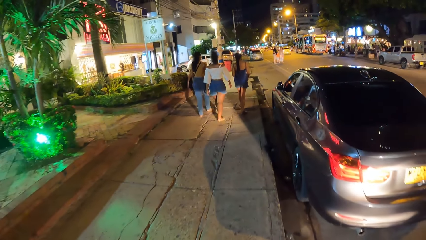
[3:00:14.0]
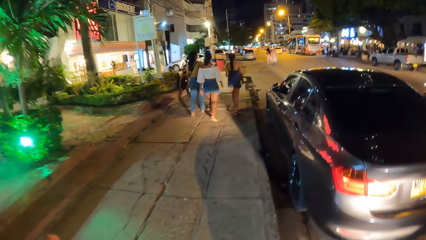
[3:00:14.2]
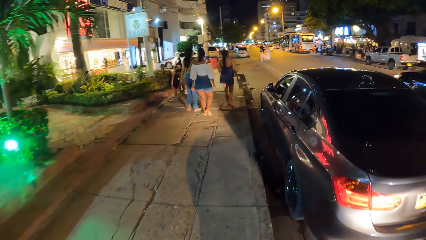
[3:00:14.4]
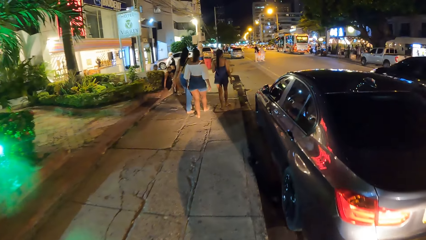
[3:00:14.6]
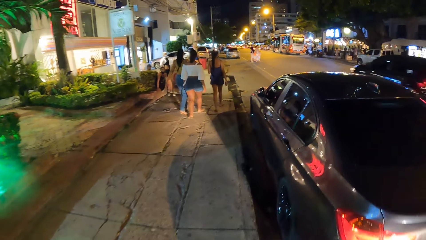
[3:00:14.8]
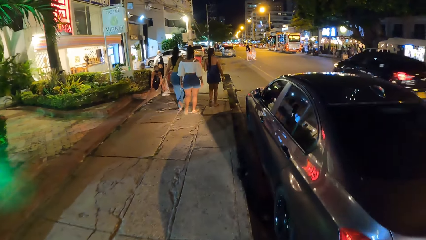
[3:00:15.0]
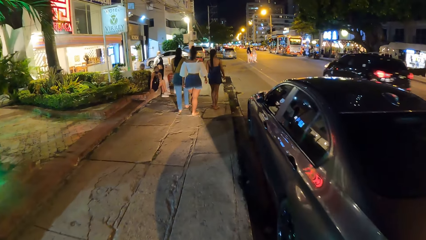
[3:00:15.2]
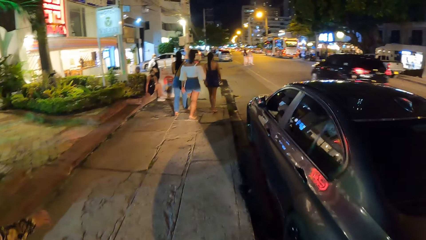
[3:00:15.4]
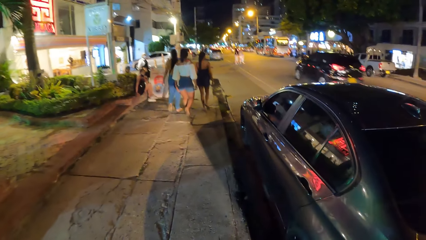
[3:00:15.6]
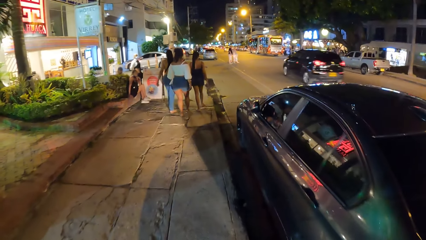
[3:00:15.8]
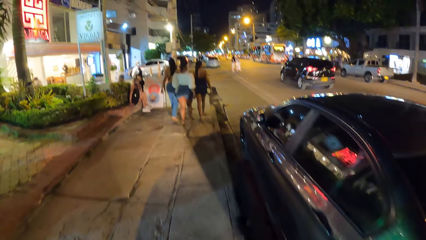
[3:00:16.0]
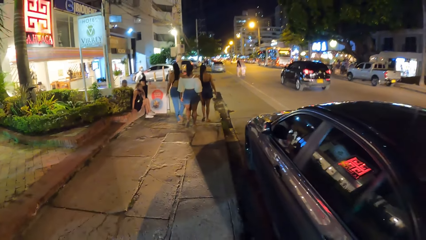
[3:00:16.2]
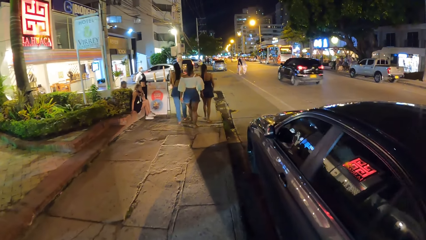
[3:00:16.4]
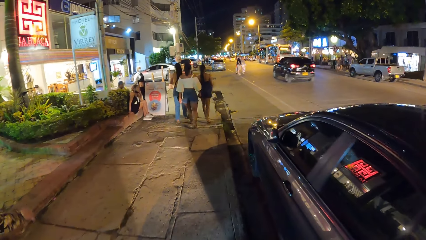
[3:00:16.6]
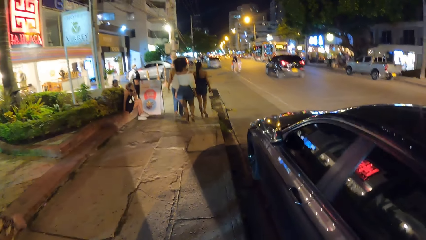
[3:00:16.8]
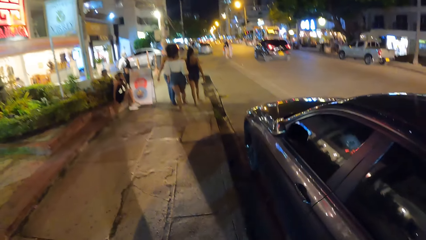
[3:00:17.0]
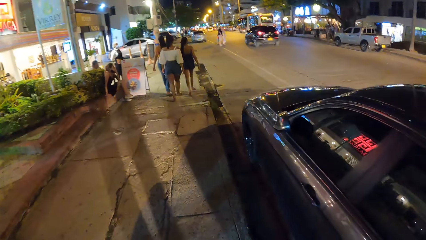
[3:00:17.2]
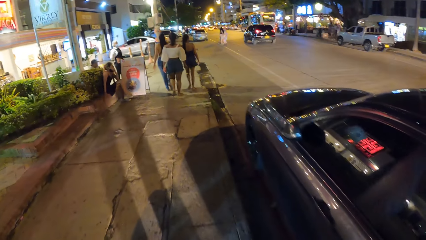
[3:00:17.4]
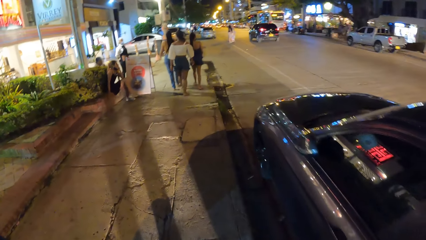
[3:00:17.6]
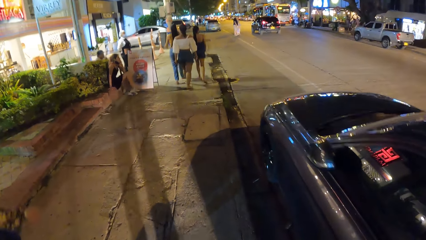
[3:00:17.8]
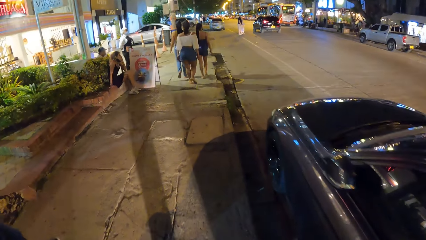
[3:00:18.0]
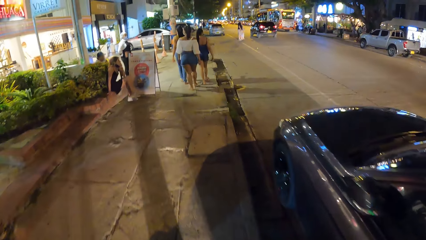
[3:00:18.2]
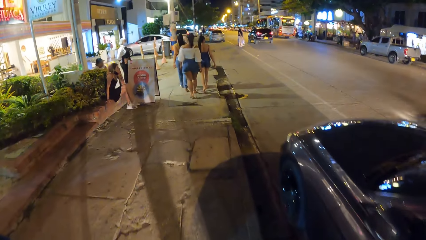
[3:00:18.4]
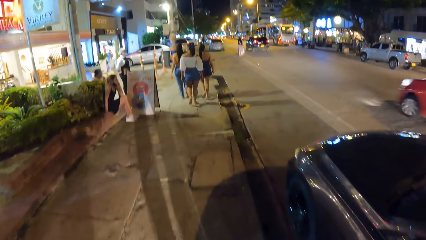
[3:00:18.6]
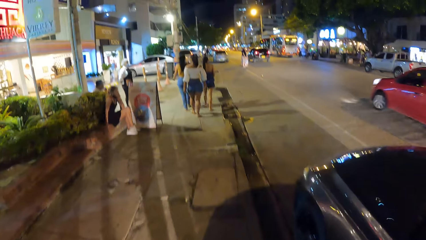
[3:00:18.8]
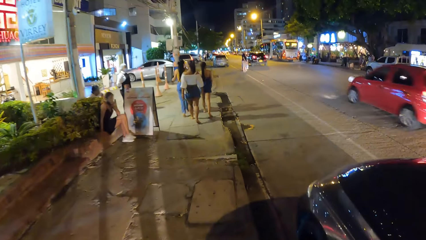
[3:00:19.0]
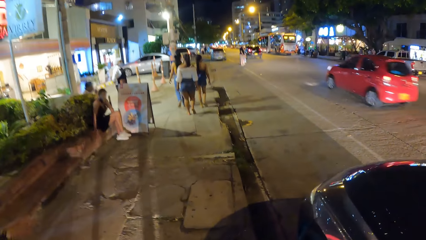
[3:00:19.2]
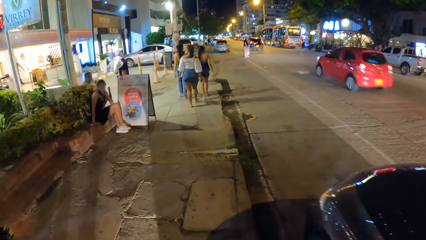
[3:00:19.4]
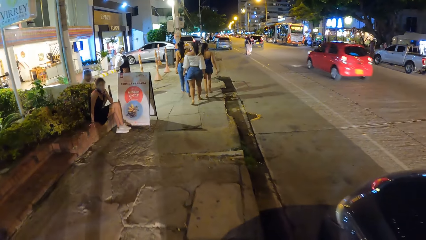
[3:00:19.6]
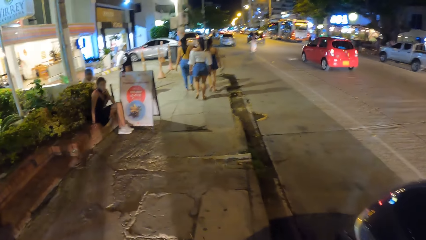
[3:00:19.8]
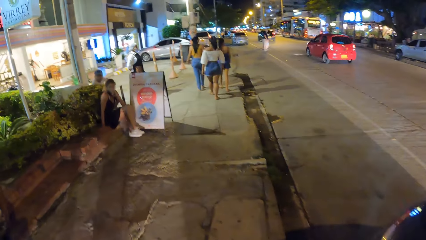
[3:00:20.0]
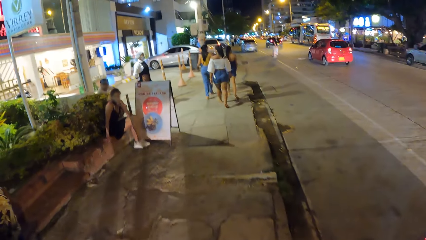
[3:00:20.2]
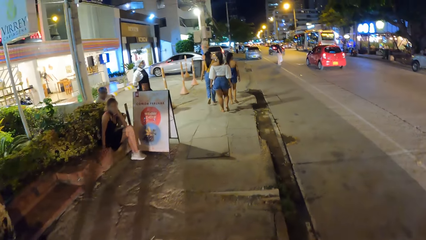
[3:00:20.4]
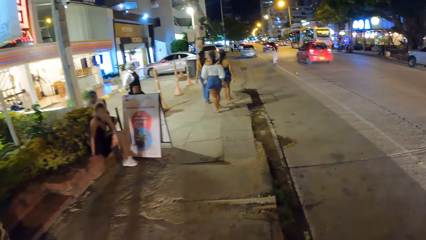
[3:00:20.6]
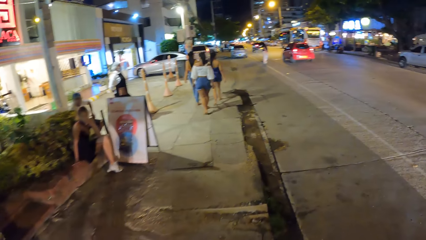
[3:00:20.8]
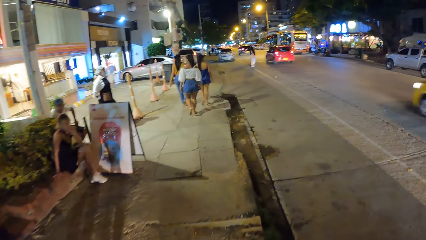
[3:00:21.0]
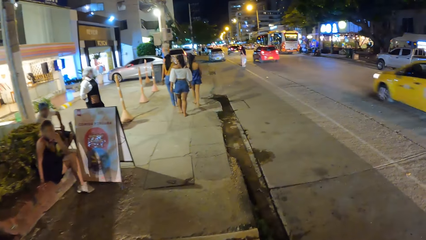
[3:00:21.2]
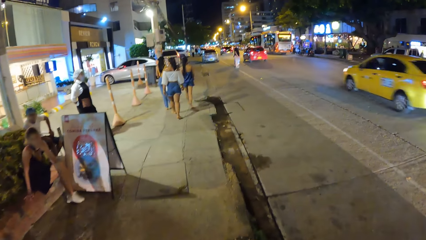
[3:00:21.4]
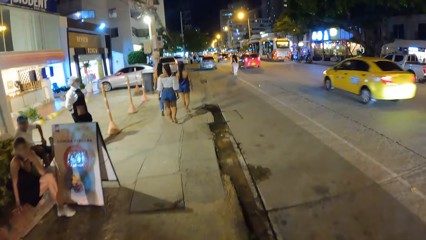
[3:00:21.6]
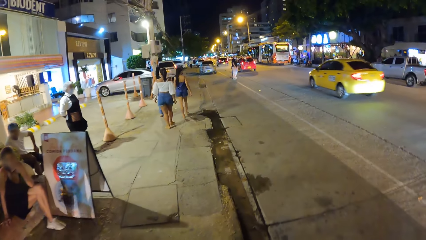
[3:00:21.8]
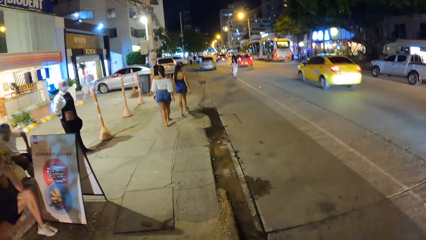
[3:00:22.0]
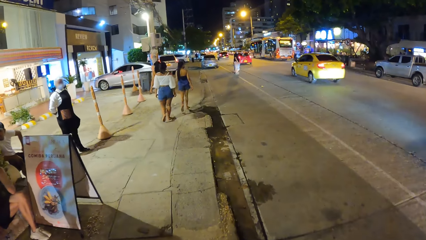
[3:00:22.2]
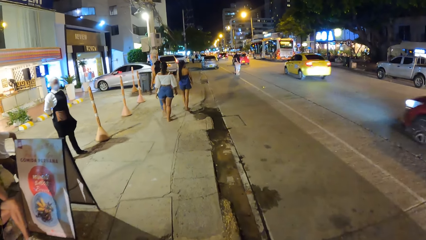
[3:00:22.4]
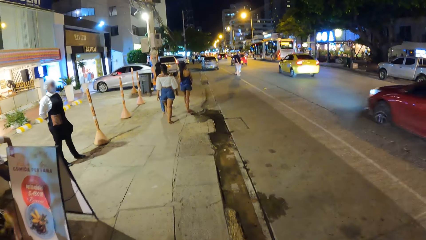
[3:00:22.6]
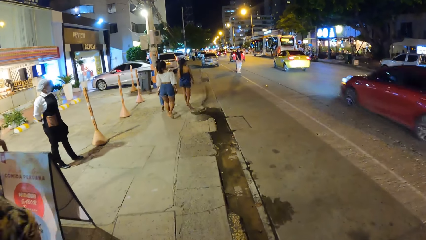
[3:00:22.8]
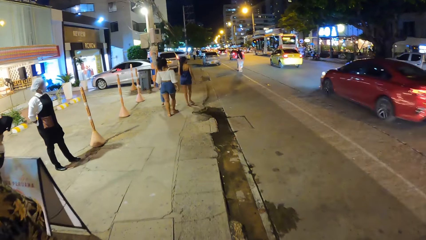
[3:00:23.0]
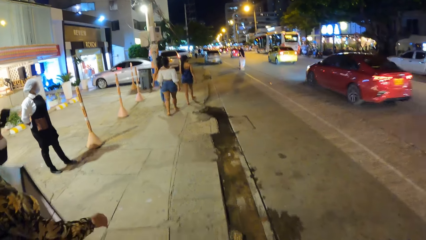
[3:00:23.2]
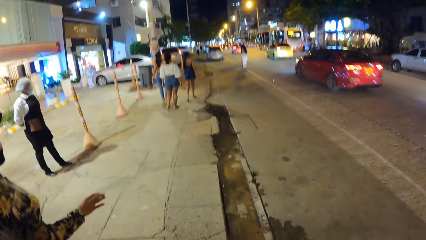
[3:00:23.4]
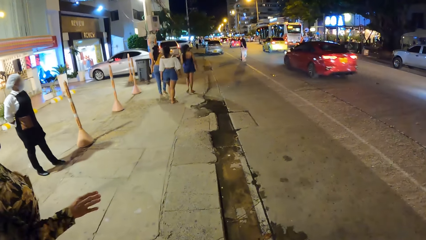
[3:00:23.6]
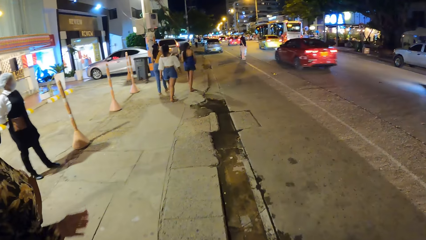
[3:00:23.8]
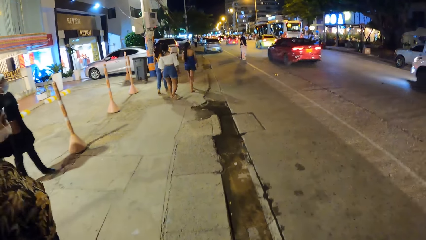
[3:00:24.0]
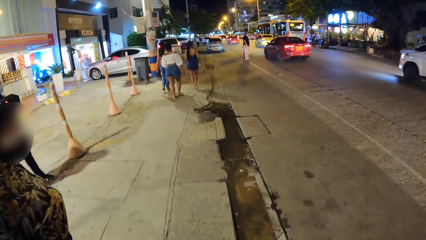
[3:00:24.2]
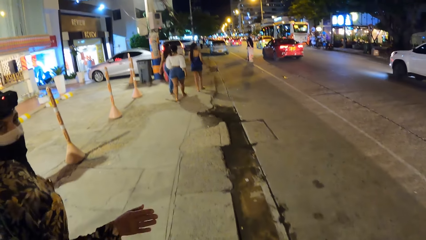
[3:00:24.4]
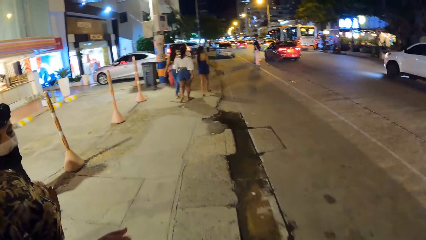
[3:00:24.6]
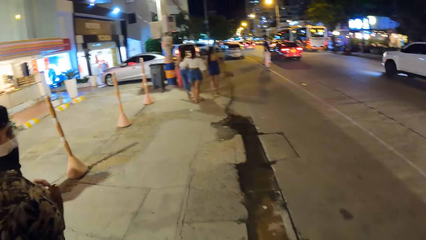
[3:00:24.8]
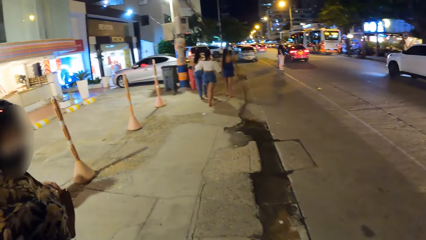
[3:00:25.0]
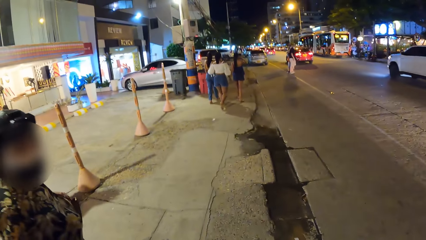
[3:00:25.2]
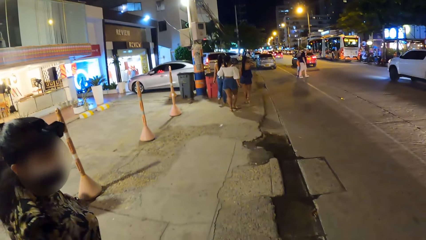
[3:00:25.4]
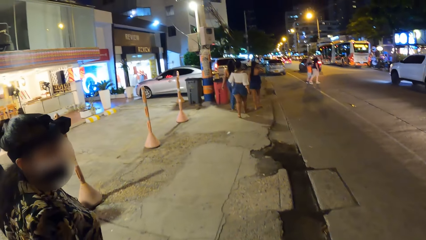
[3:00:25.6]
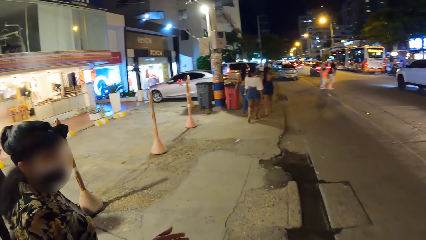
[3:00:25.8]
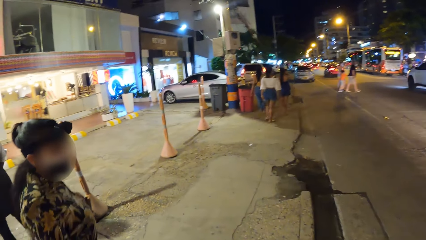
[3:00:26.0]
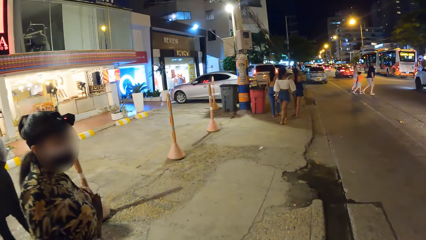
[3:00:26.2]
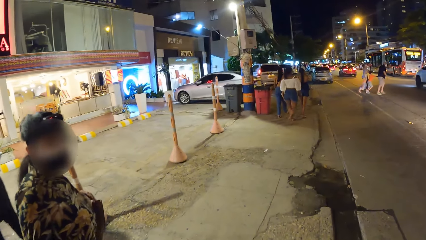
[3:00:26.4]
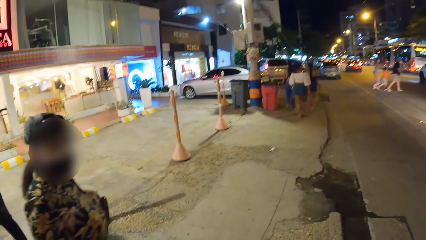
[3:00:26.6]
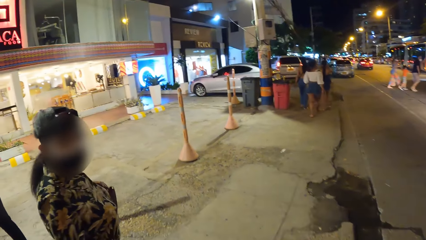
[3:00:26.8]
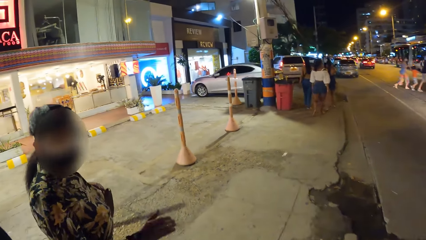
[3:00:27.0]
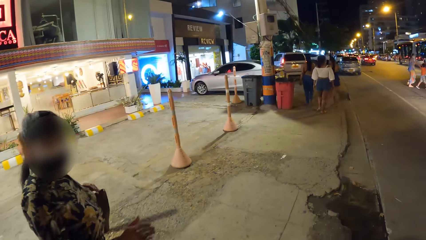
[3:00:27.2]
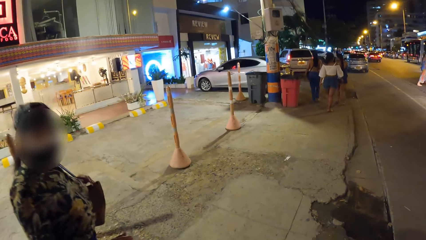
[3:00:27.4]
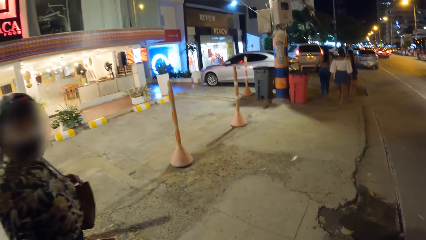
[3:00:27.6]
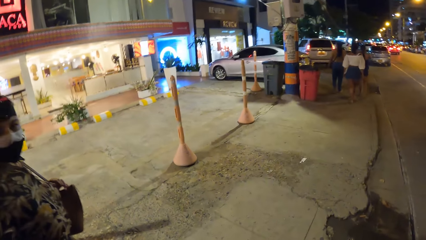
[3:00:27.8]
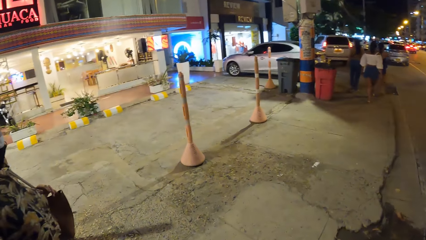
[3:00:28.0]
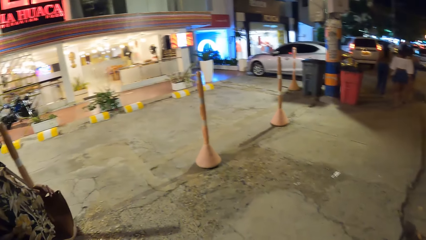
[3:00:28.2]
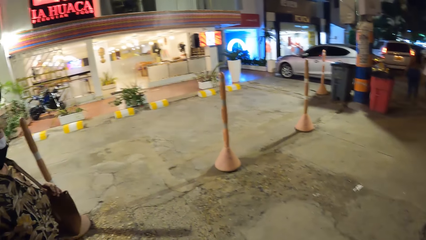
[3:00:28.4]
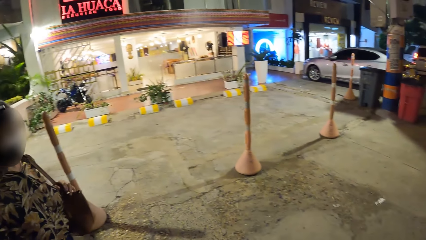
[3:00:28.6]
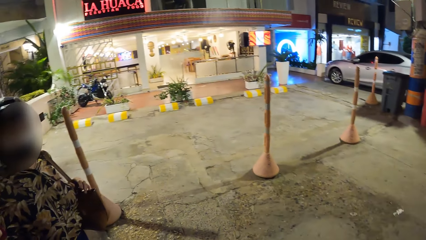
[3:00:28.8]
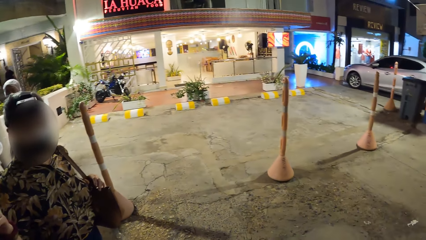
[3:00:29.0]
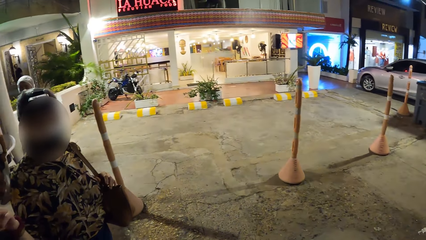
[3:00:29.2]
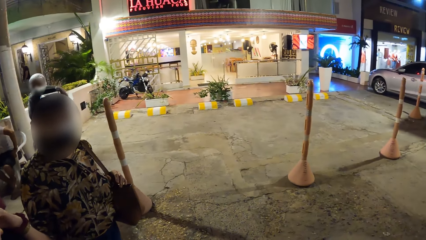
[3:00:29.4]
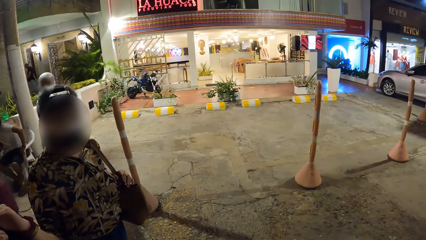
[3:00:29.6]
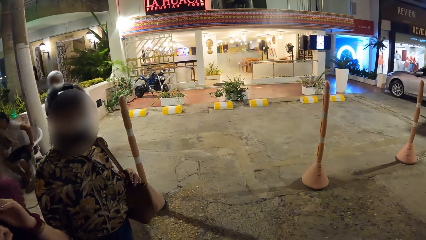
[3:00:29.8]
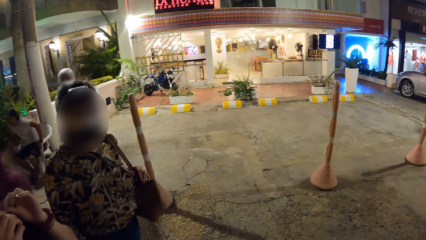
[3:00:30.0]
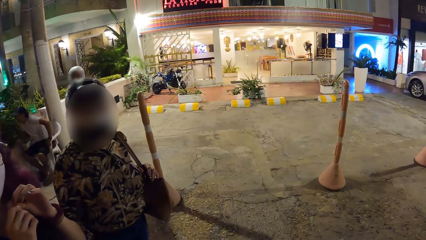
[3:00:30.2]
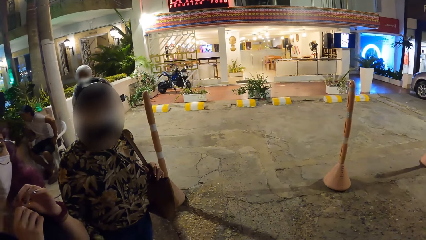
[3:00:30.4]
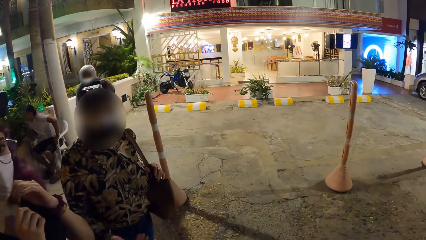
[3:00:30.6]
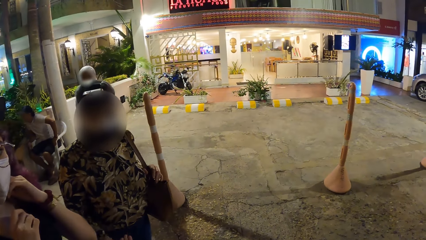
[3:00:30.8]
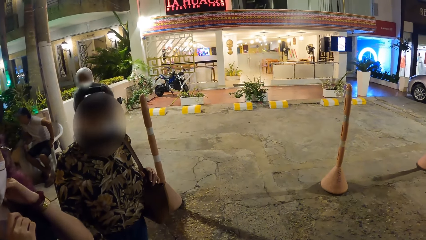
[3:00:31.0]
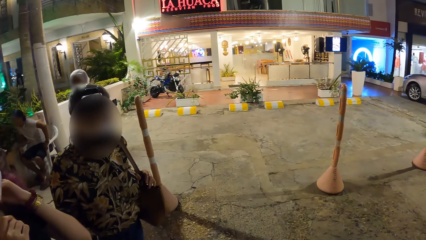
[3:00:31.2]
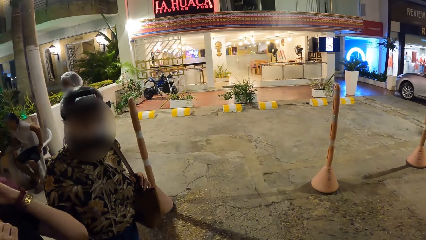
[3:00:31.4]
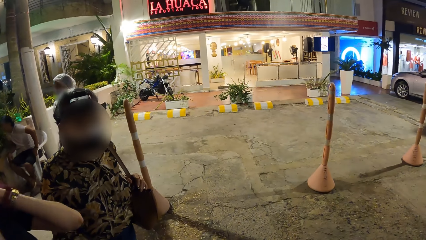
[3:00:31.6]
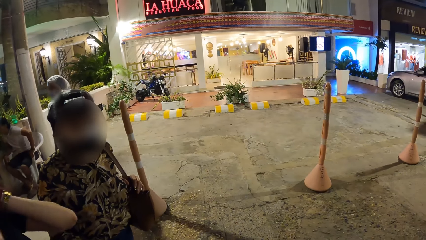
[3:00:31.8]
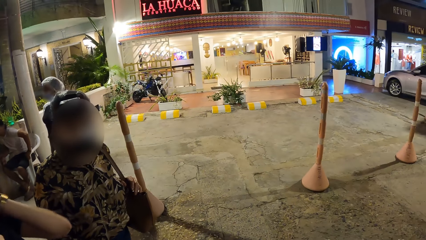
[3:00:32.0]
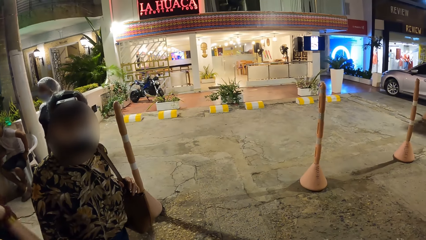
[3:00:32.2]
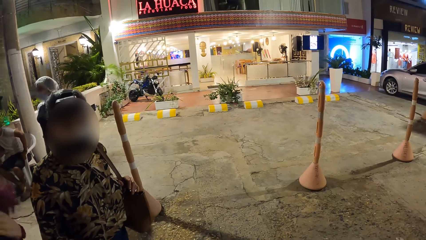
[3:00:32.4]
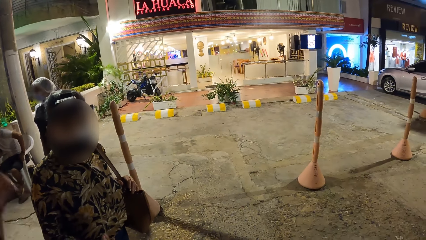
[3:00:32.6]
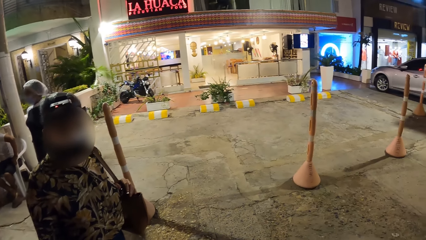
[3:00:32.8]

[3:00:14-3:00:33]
A woman walks beside the camera wearer. They converse with the woman. They interact with a person. Another woman adjusts her neck chain with both hands. The camera wearer looks around.
